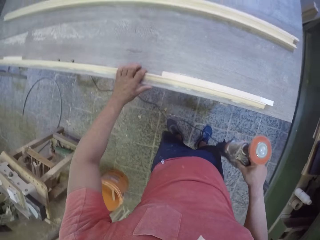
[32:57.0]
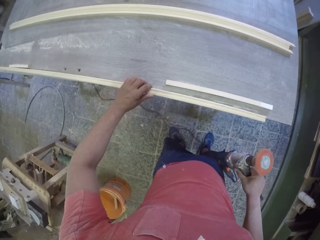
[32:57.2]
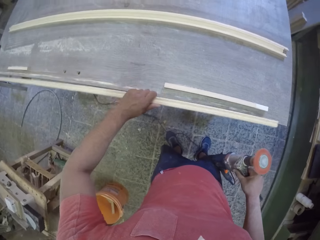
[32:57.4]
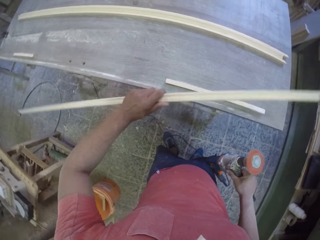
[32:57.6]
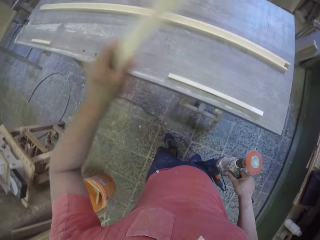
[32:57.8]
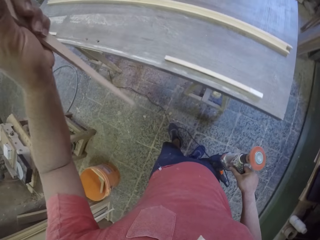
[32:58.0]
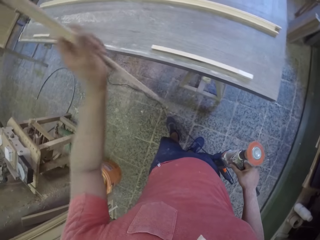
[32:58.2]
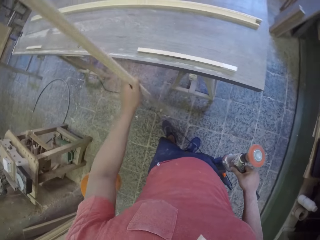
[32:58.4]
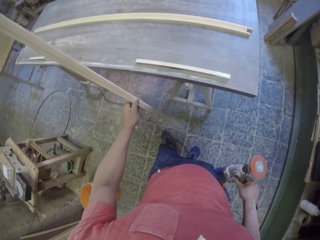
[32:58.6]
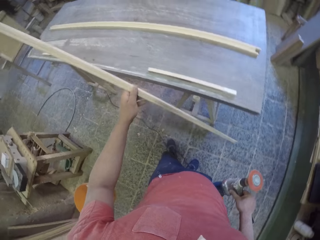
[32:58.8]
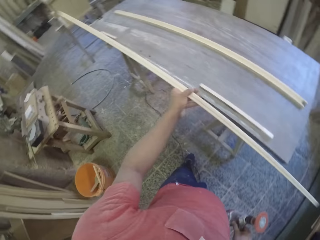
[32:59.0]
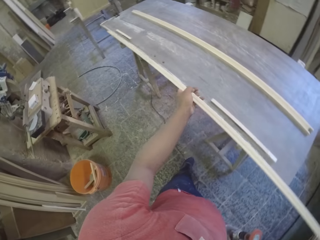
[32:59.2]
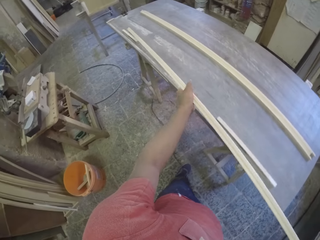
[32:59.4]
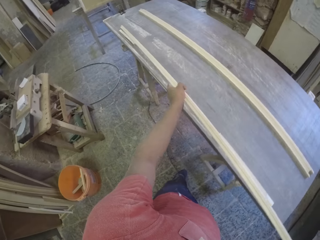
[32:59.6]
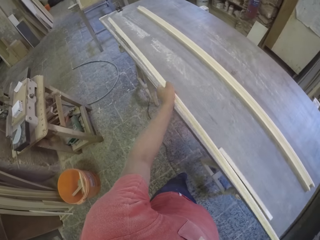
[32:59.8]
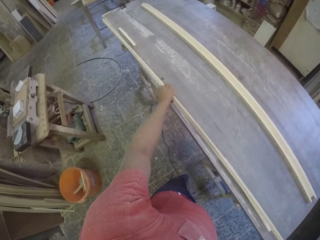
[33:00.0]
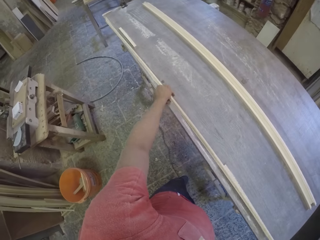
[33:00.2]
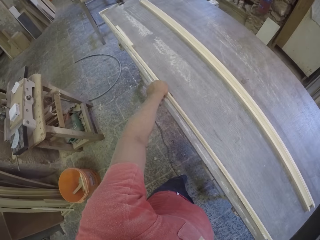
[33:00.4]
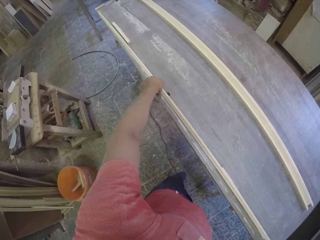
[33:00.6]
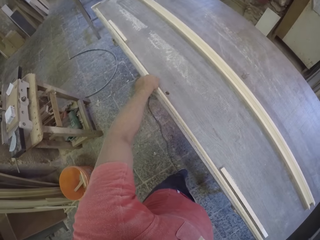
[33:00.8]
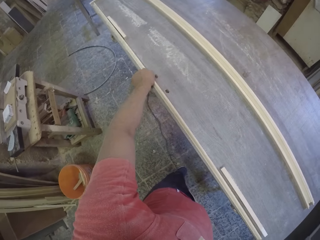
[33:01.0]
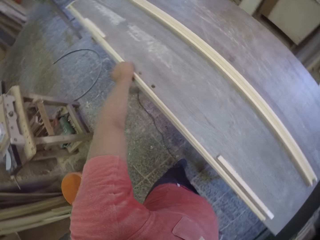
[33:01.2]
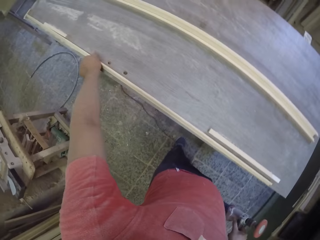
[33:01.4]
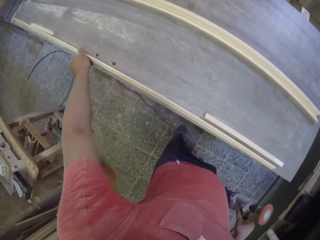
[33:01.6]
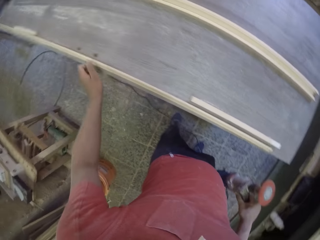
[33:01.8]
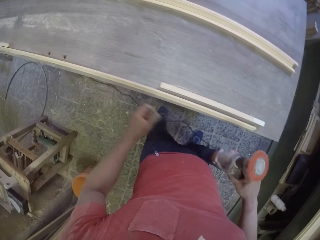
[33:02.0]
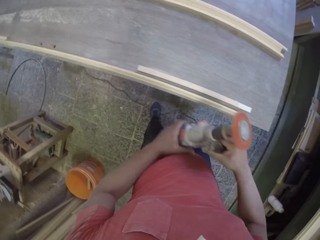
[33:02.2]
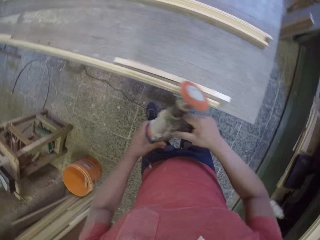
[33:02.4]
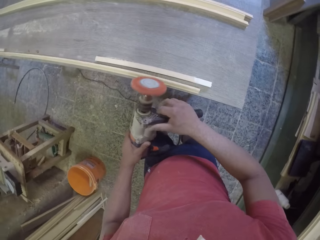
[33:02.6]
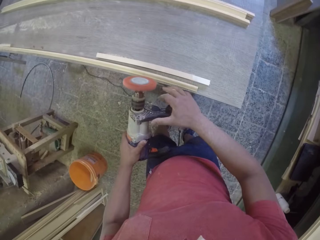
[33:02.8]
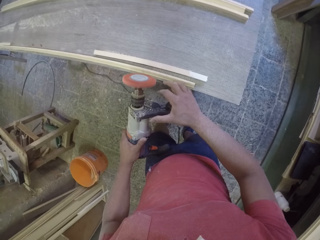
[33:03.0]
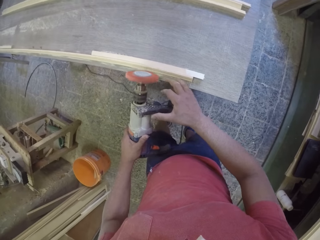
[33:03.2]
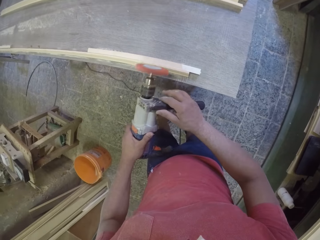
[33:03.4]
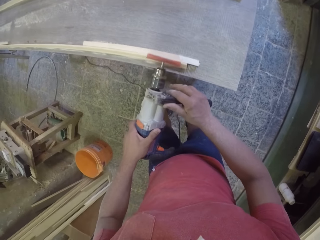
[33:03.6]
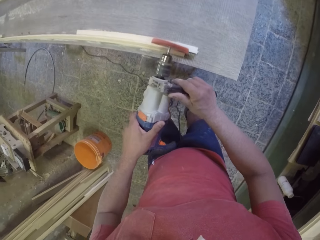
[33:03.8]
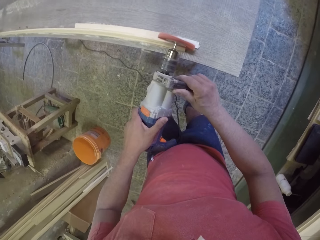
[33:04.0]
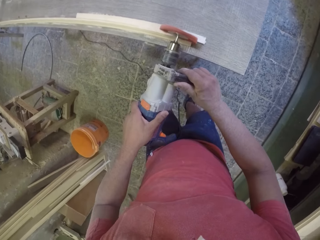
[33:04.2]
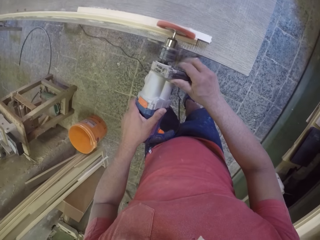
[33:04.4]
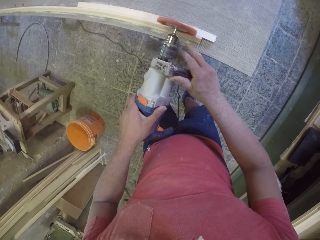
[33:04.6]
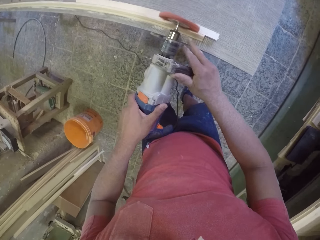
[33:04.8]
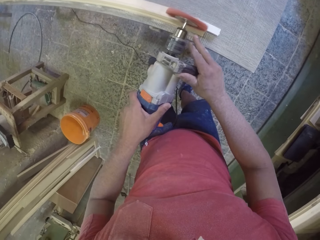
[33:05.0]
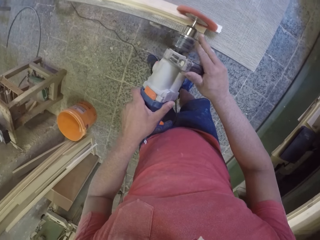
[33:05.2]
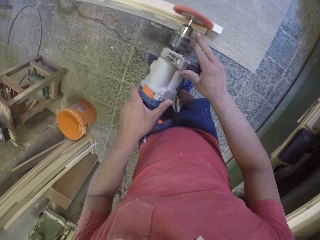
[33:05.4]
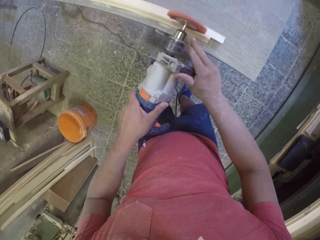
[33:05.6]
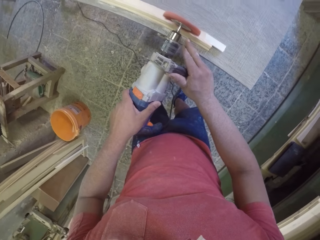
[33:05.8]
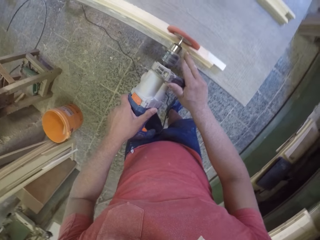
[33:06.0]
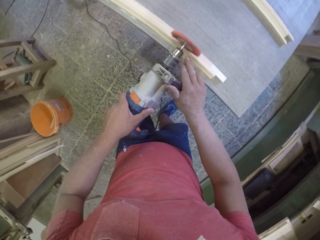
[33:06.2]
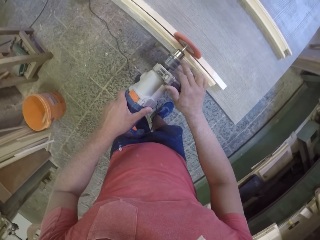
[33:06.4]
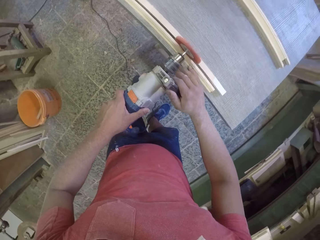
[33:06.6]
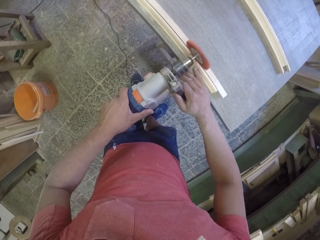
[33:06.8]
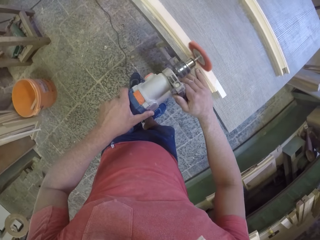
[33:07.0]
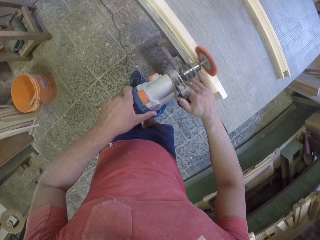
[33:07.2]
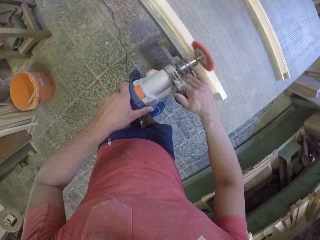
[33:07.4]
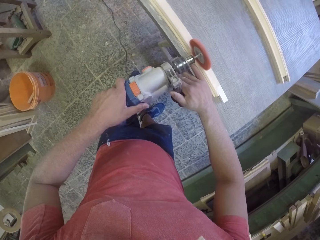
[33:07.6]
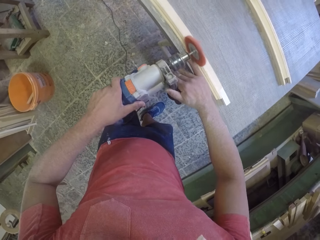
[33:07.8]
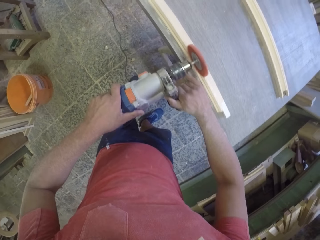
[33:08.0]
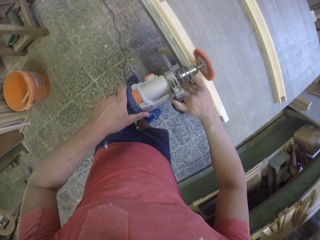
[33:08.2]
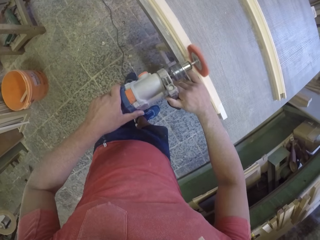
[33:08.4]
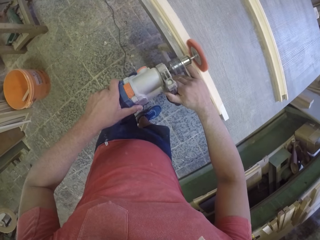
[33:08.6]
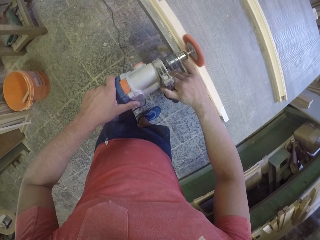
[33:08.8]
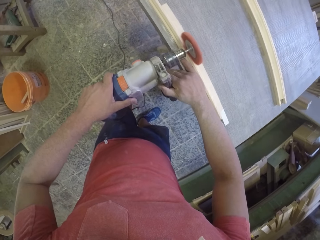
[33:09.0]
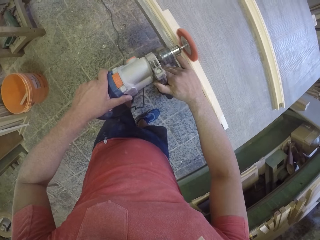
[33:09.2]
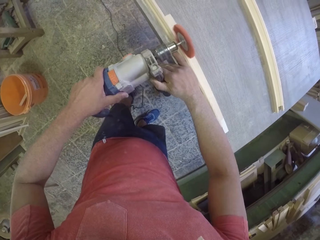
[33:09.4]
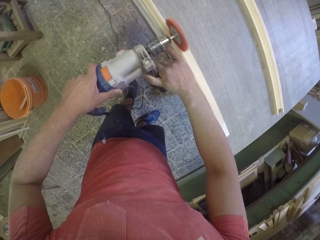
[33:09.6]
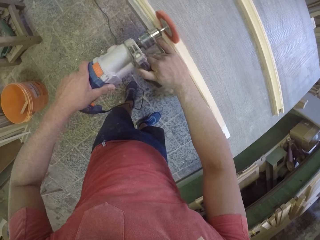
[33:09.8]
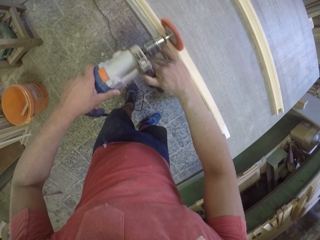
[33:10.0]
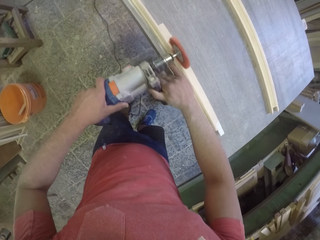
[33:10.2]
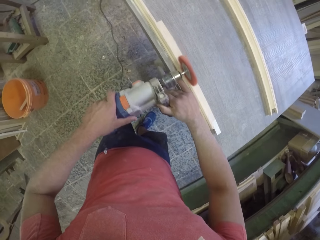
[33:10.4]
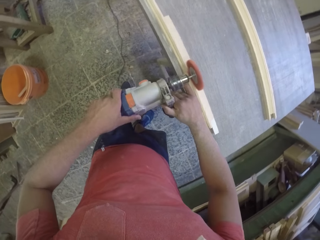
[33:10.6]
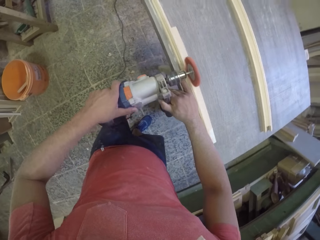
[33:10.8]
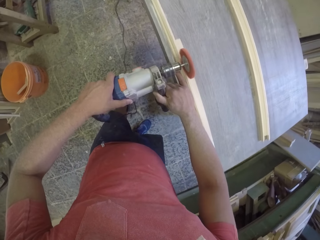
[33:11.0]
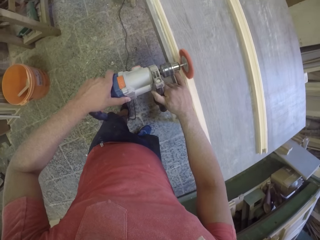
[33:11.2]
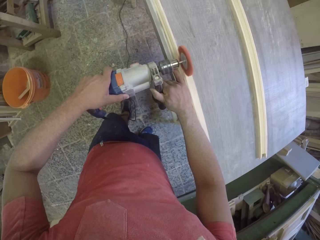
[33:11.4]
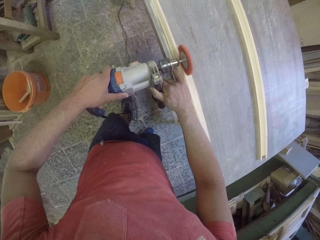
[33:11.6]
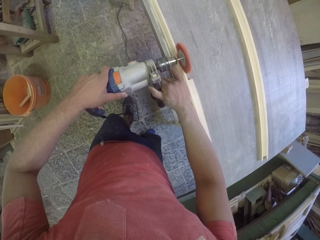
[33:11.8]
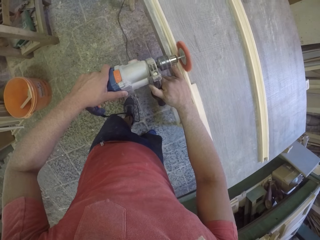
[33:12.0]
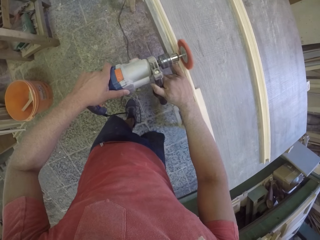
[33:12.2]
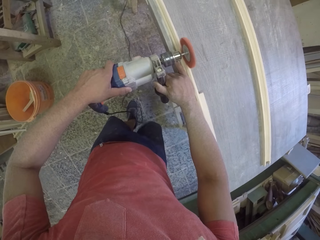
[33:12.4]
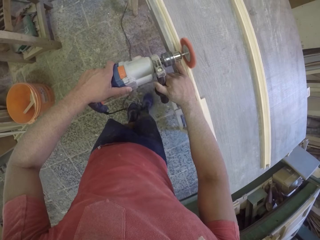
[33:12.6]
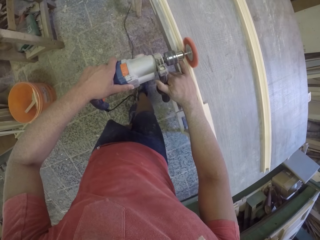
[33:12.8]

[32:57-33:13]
The camera wearer picks the wood from the table. They turn the wood stick. They place the wood on the table. They soften the wood with the wood softener machine. They grind the wood.

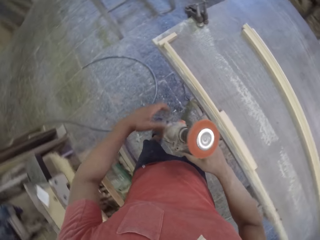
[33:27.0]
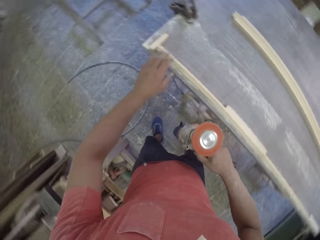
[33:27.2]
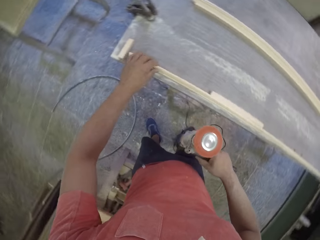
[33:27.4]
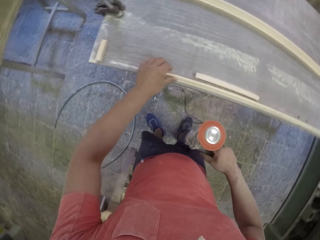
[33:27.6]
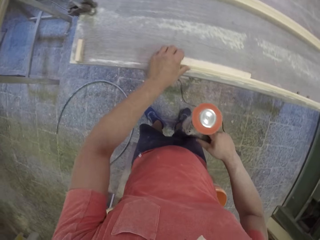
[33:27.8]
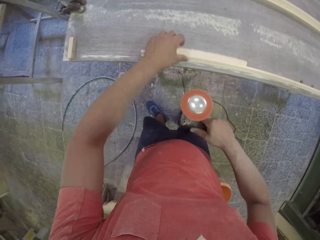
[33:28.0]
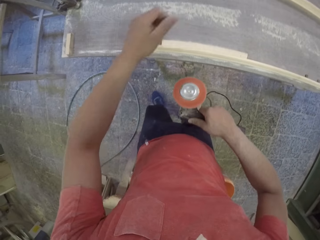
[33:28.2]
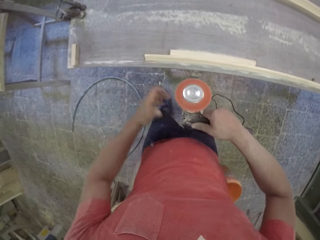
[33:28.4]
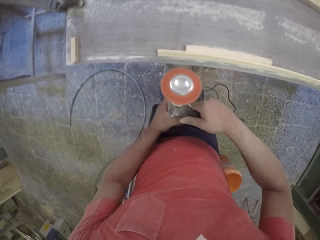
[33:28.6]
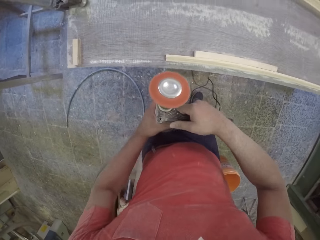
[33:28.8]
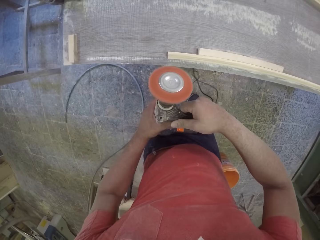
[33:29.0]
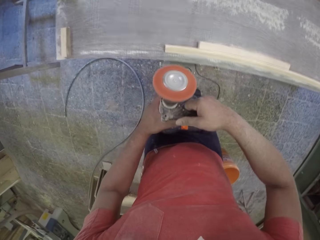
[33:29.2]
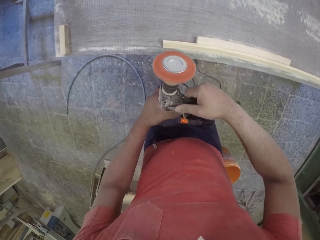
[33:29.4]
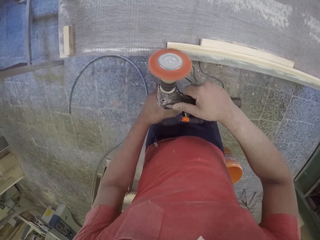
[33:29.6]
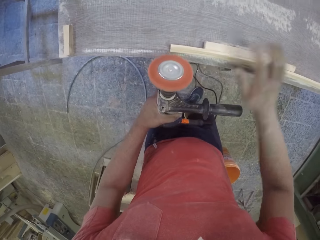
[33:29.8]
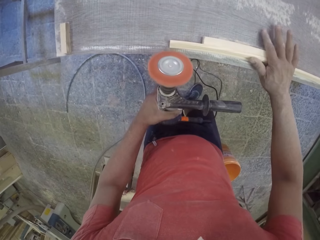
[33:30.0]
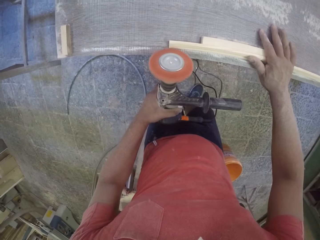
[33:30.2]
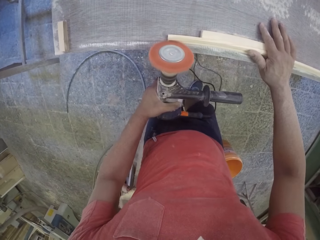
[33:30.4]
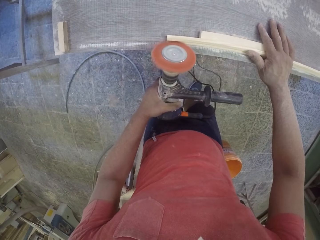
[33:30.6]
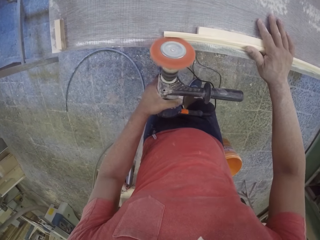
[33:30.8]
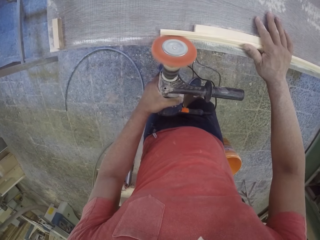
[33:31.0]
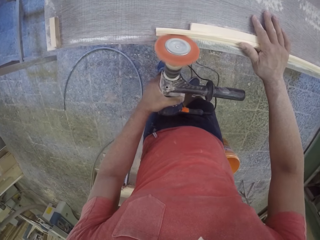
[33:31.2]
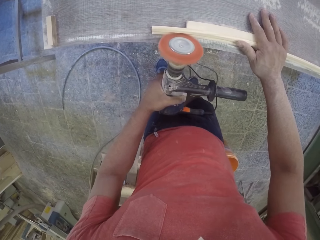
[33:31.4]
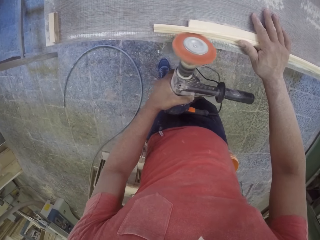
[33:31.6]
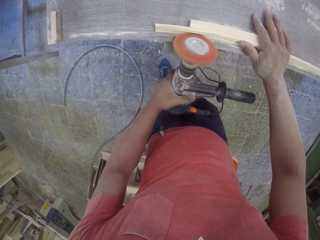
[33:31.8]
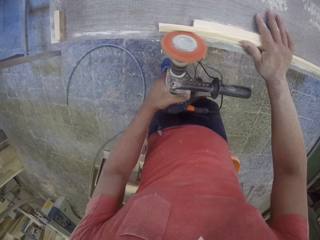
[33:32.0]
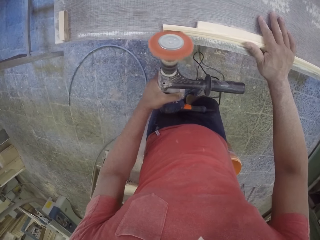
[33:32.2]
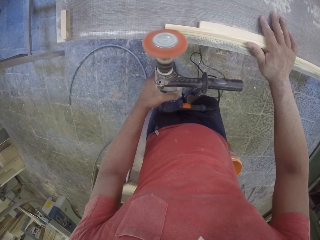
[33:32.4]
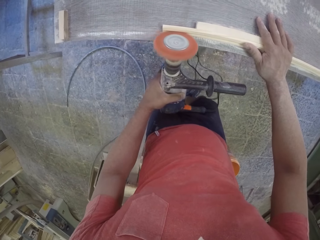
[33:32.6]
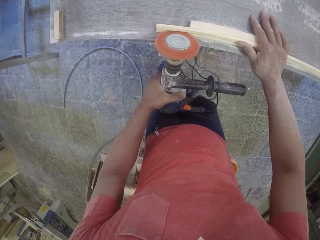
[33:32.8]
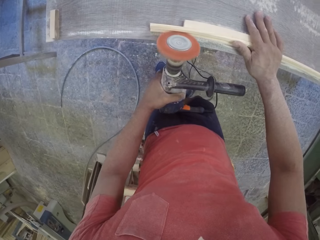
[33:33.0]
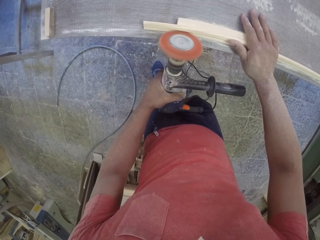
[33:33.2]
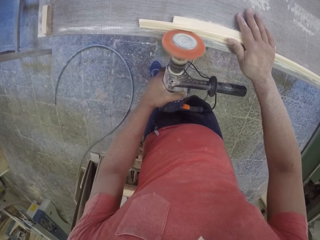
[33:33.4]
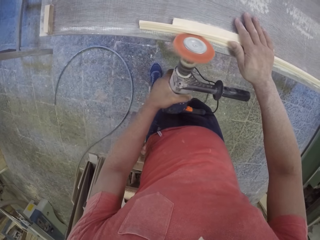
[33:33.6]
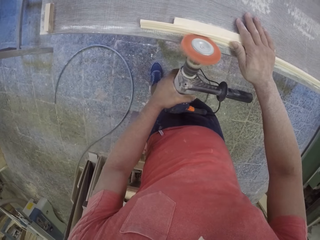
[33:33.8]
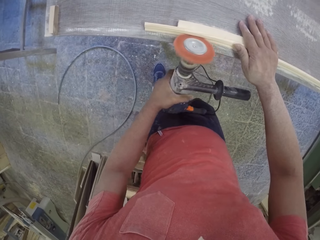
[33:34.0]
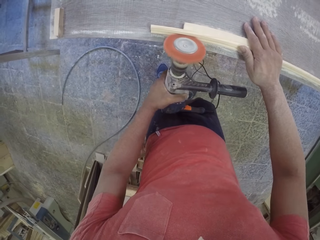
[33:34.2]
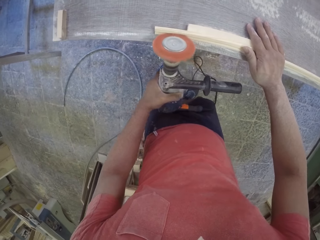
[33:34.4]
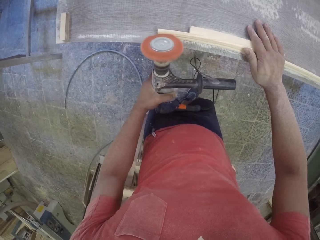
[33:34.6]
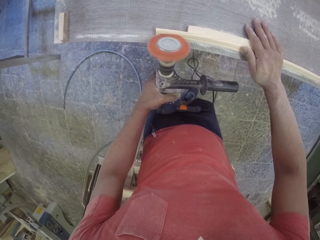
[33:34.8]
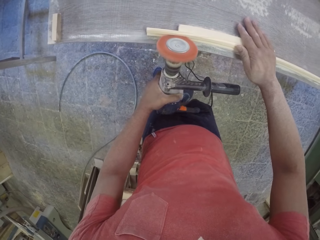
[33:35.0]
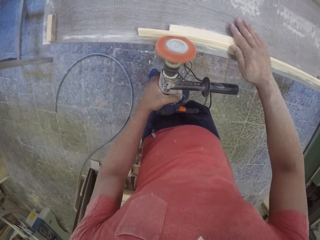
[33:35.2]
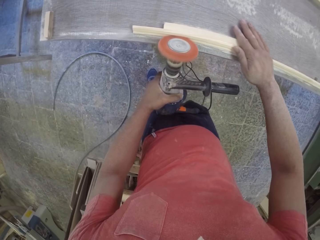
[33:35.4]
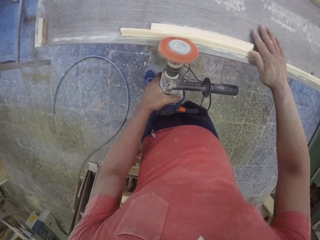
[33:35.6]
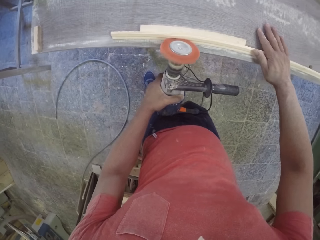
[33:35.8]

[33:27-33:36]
The camera wearer moves the wood on the table. They soften the wood with the wood softener machine.
